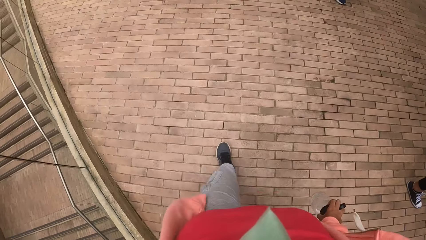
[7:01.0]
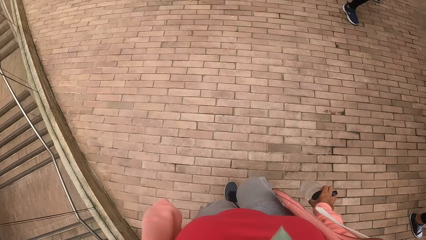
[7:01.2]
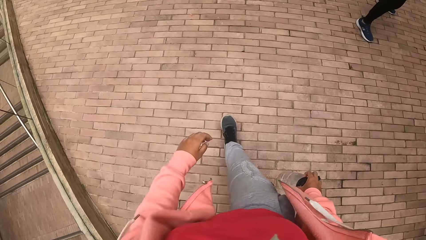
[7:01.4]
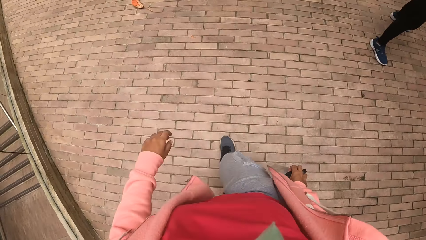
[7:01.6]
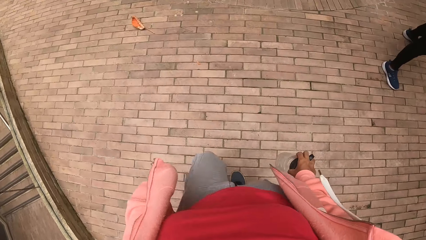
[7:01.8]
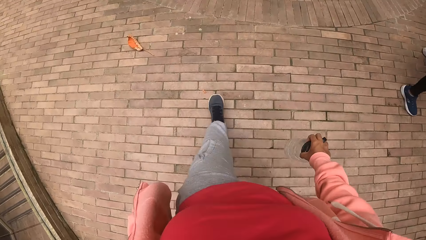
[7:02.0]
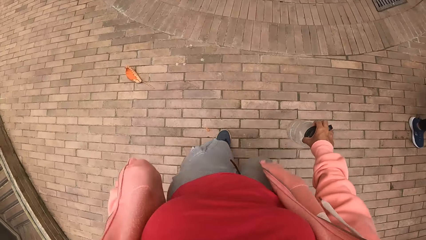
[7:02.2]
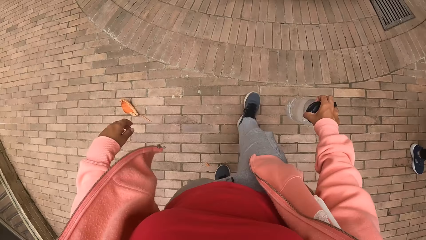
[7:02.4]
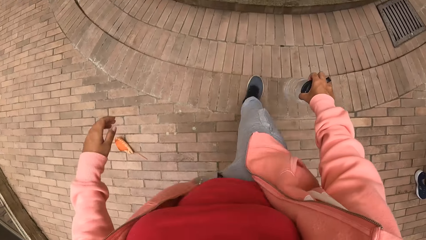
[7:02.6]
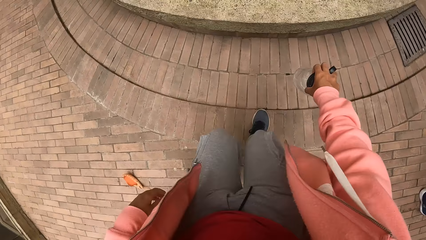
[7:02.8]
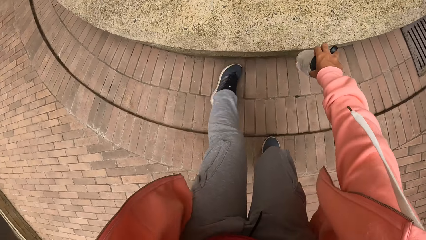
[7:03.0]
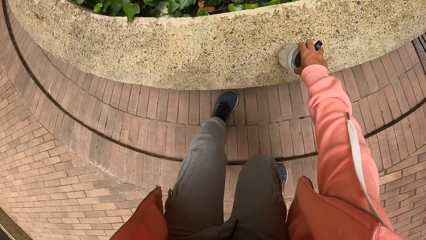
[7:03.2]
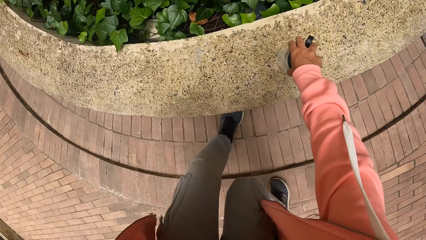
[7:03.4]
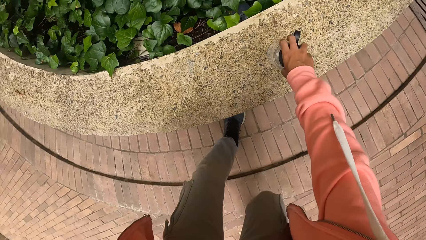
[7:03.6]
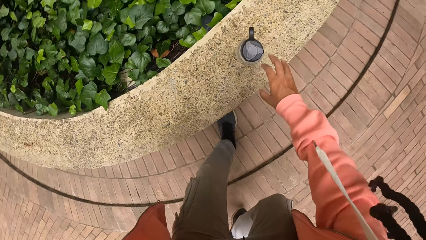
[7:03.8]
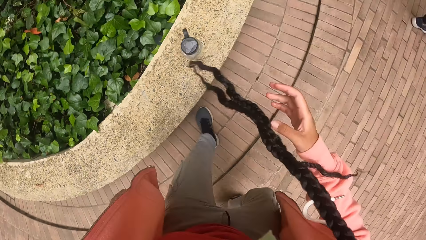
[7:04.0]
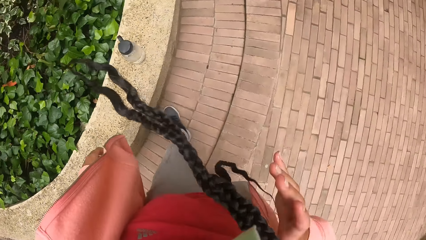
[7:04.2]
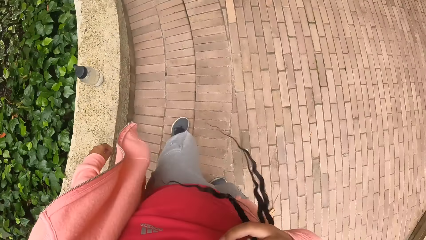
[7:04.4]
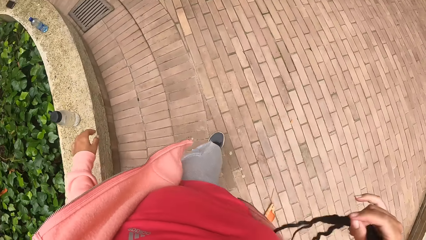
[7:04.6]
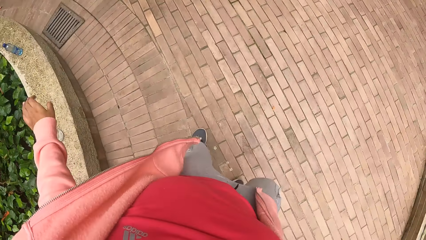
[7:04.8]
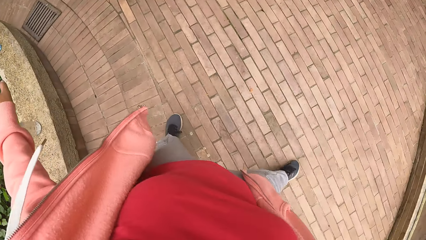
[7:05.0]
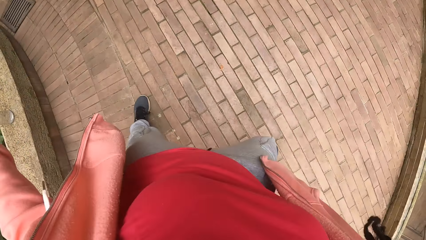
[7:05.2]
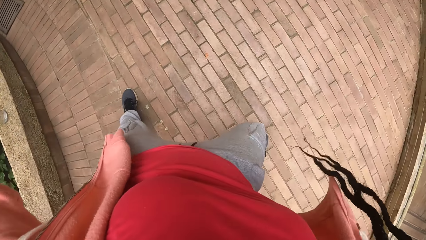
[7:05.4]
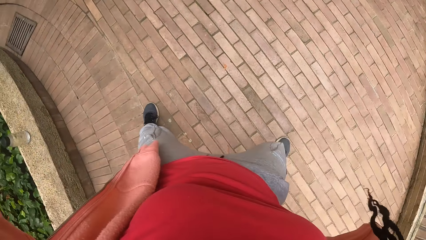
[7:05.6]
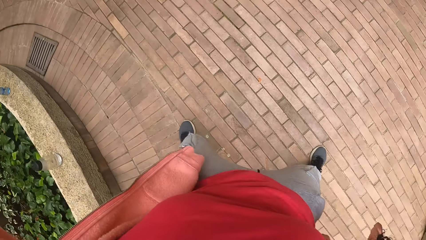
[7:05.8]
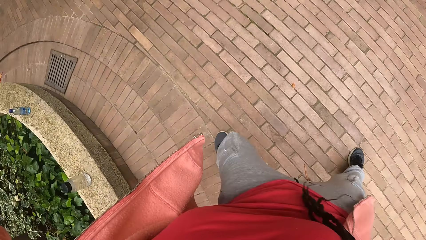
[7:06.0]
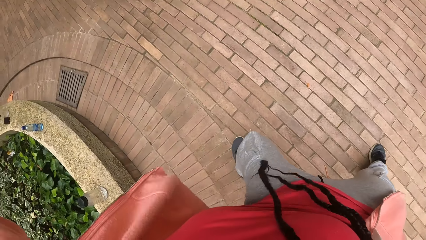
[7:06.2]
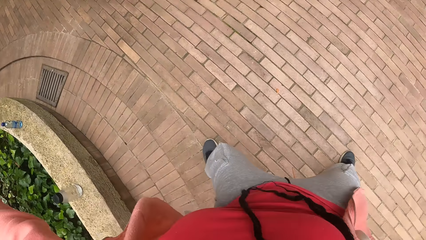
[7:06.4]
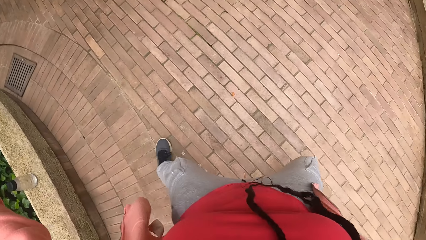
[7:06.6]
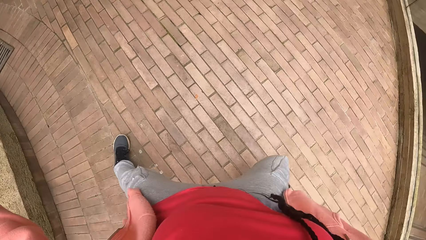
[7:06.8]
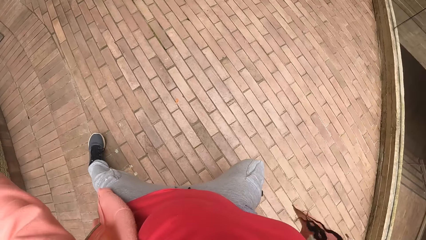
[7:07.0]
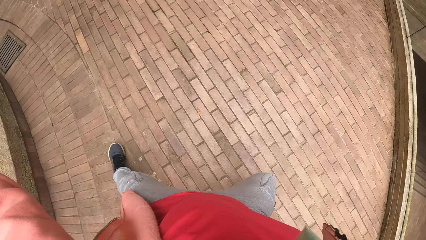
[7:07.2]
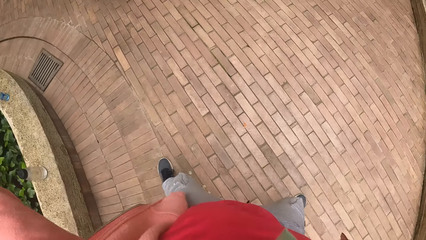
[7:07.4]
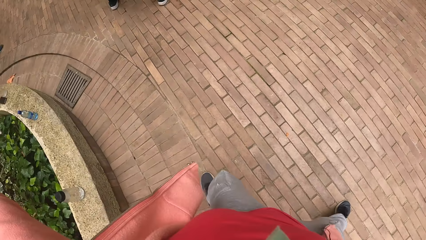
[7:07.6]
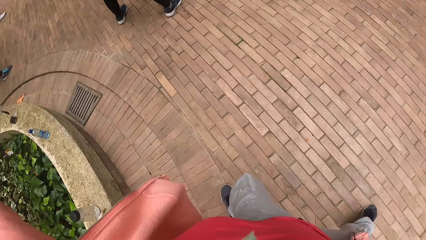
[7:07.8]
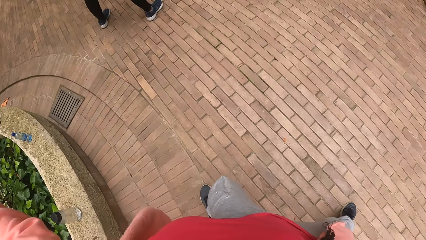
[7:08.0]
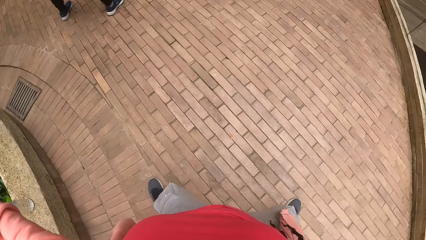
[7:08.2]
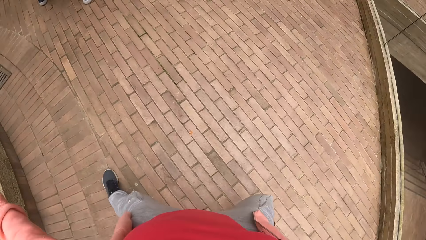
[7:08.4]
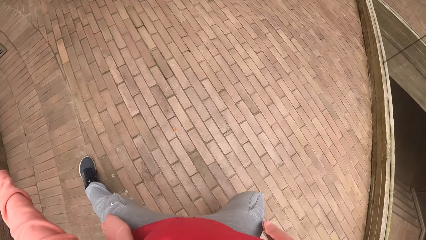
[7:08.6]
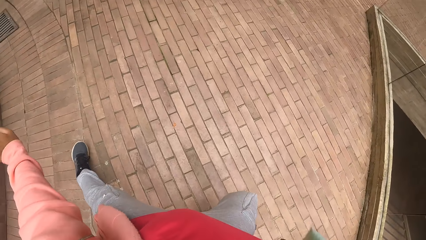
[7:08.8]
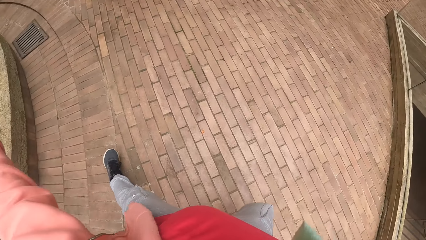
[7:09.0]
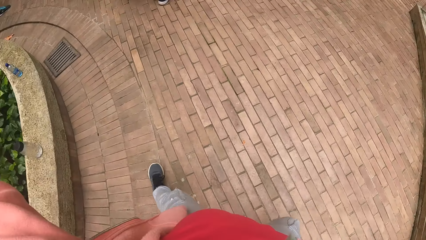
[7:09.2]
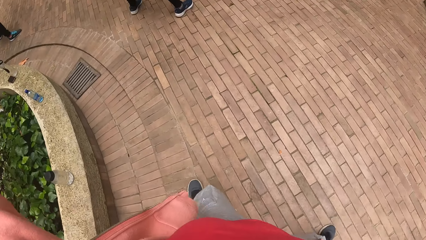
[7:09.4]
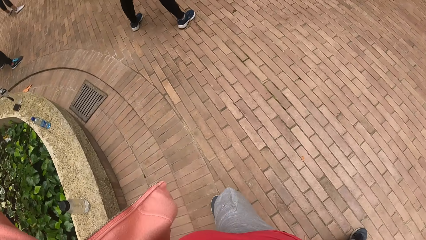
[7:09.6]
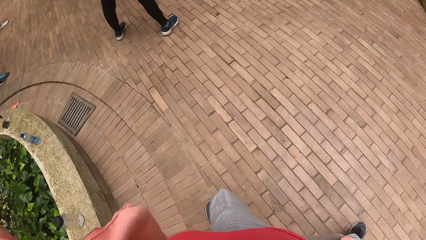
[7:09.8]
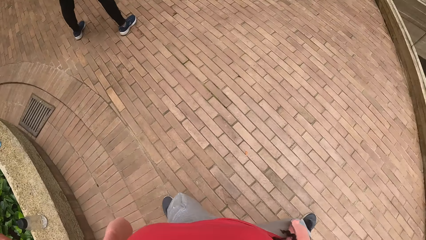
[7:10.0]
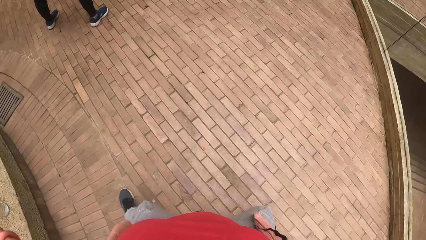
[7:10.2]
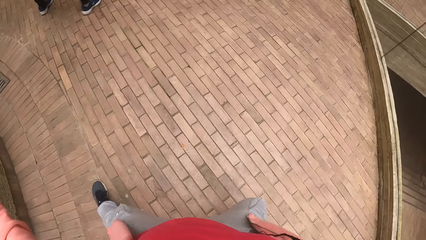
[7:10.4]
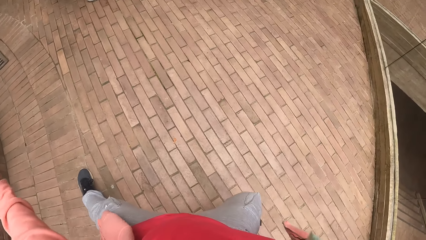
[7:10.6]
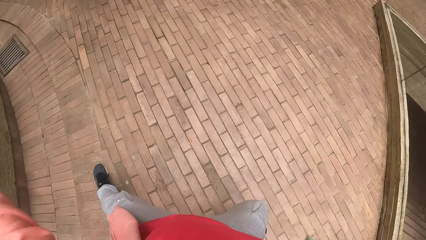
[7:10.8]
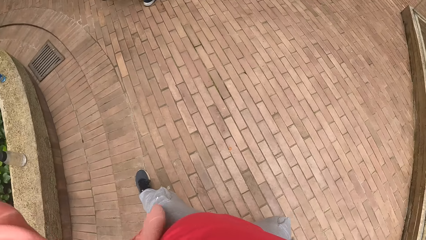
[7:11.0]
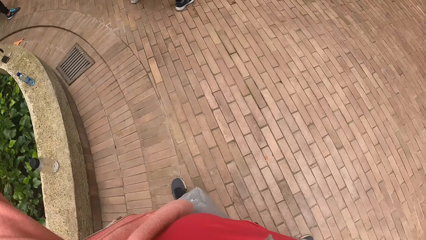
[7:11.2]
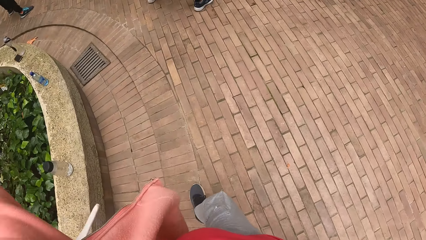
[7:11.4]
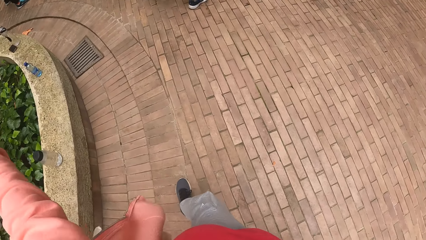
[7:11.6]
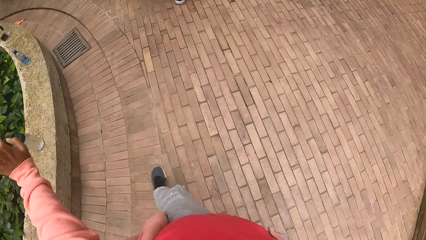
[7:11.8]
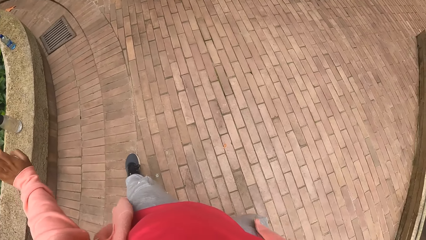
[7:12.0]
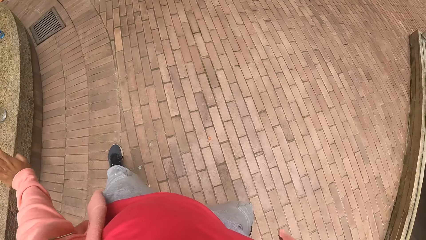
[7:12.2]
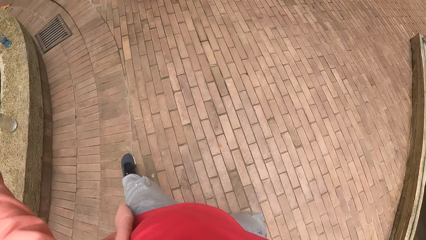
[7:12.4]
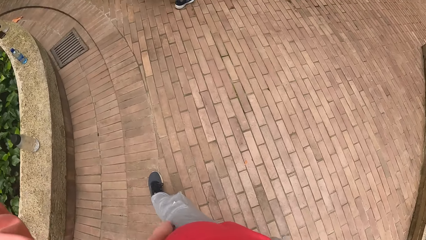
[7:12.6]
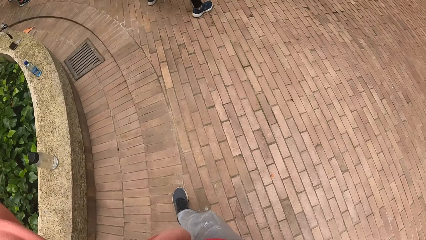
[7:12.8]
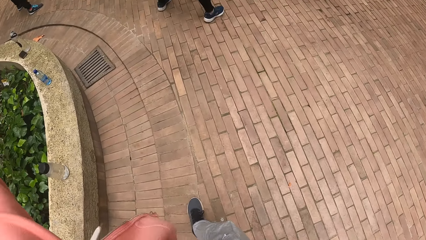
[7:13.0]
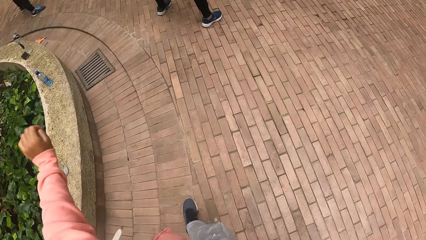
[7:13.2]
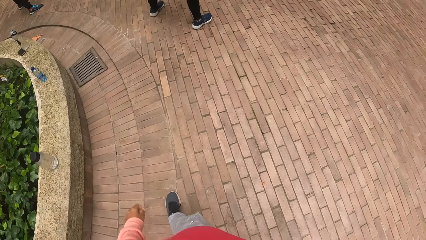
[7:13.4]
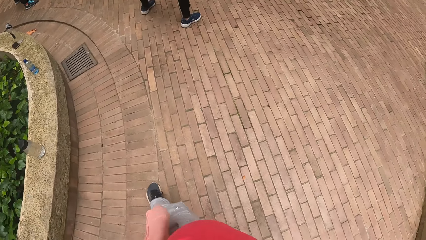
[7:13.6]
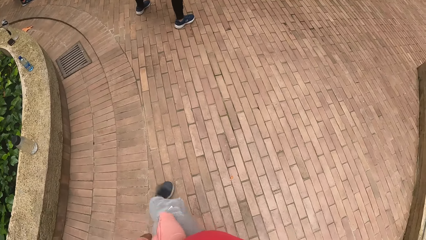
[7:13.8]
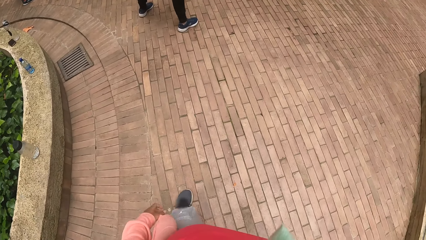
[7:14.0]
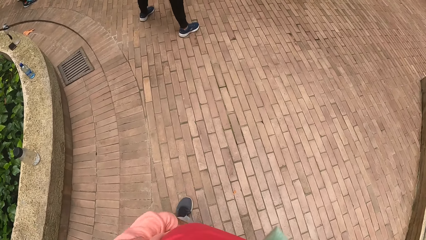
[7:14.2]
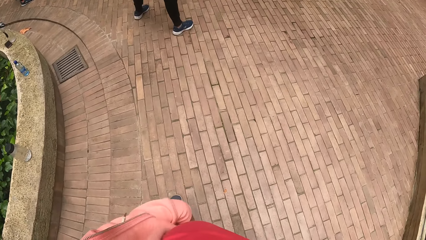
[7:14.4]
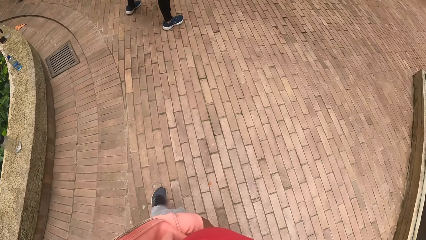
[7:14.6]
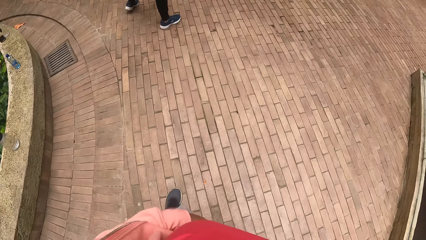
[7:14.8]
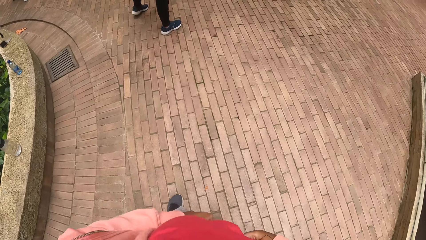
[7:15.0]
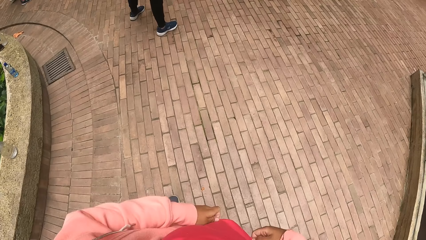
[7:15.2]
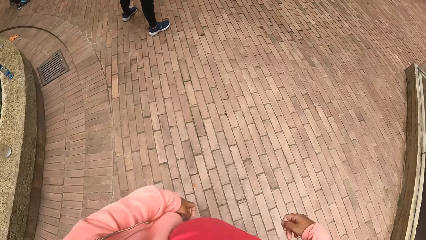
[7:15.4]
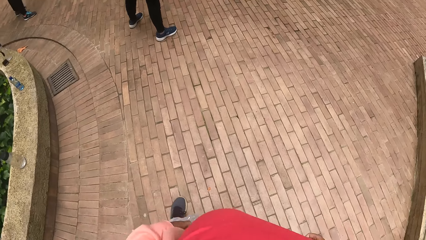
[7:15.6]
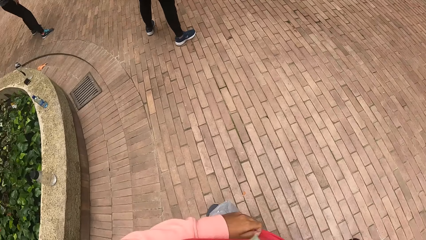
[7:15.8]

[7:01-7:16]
The camera wearer places the bottle on a curb with her right hand. She dances. She swings from right to left.
